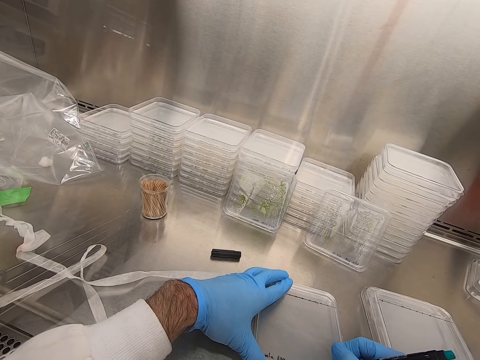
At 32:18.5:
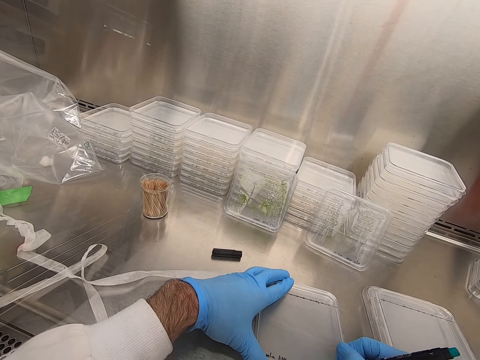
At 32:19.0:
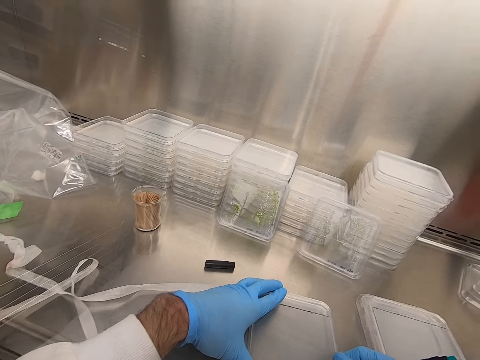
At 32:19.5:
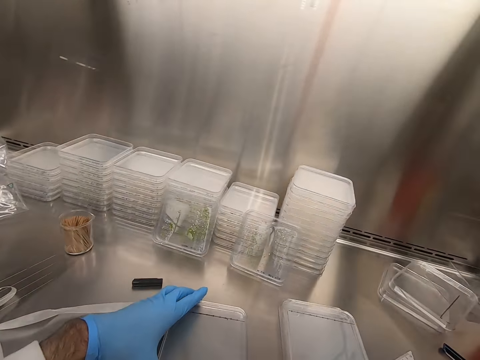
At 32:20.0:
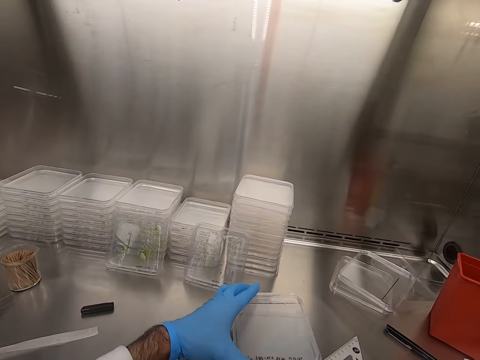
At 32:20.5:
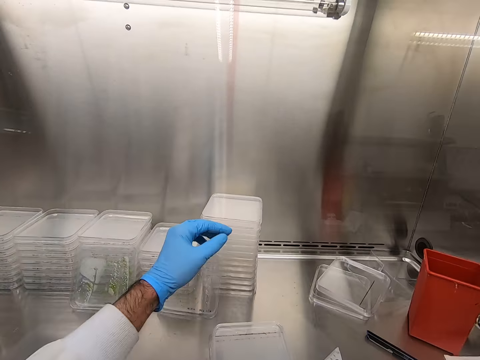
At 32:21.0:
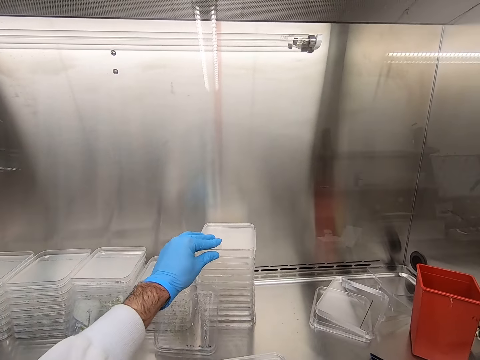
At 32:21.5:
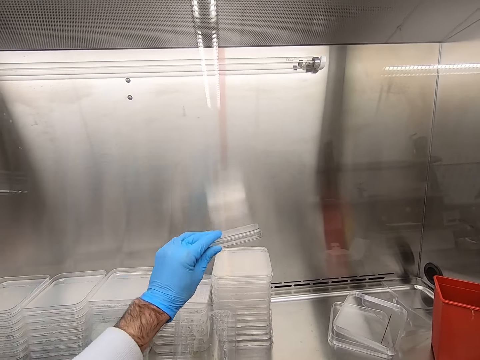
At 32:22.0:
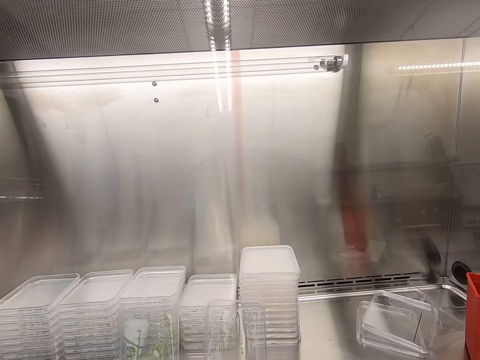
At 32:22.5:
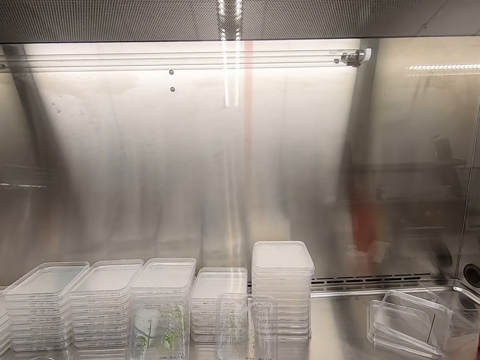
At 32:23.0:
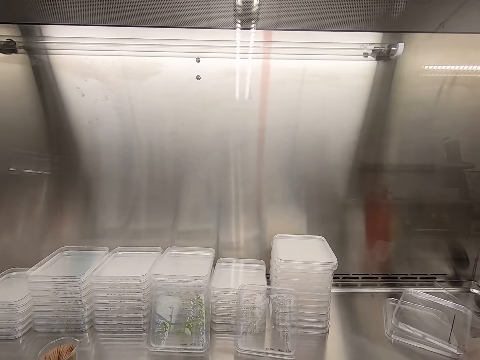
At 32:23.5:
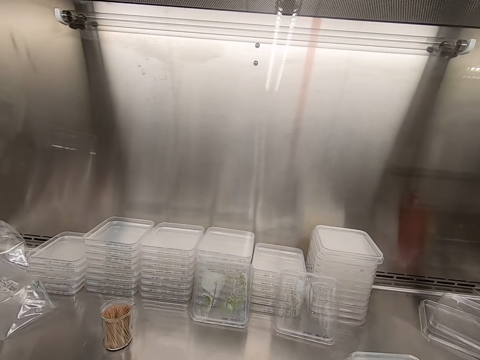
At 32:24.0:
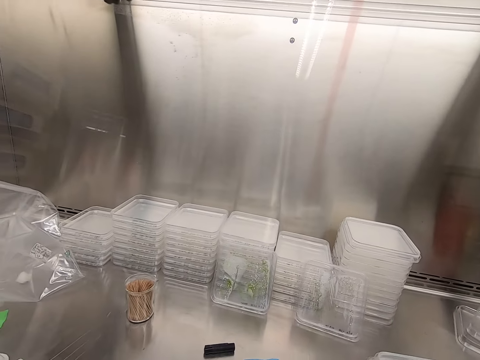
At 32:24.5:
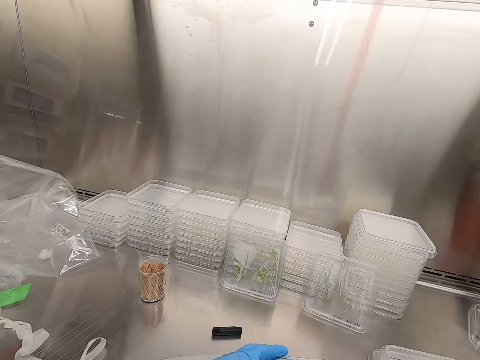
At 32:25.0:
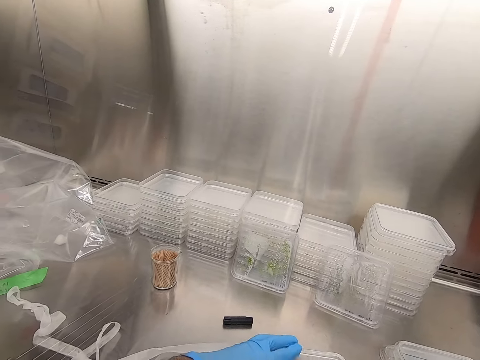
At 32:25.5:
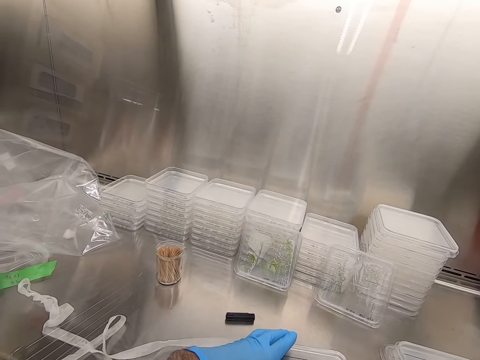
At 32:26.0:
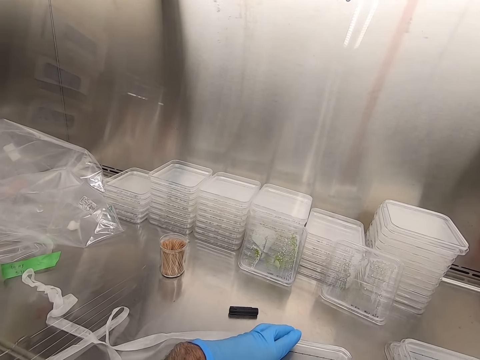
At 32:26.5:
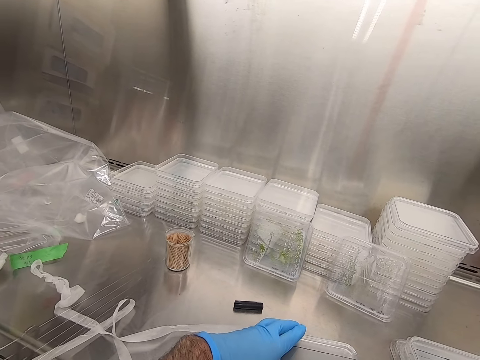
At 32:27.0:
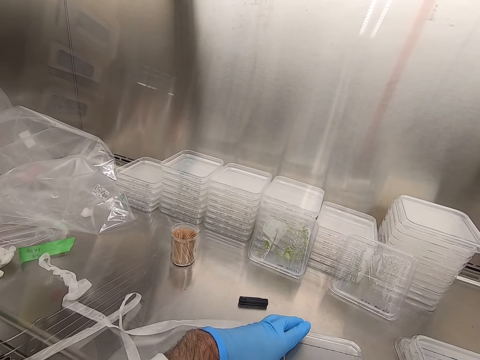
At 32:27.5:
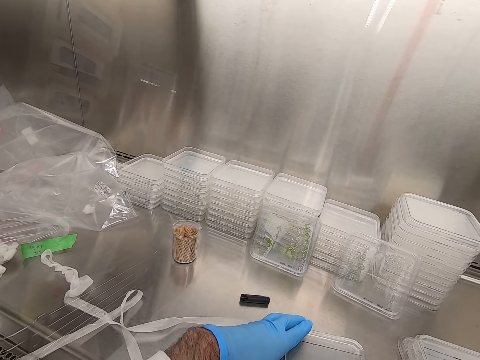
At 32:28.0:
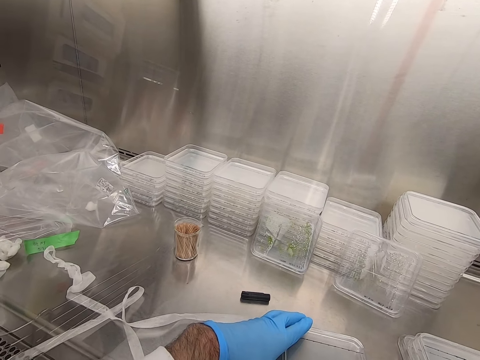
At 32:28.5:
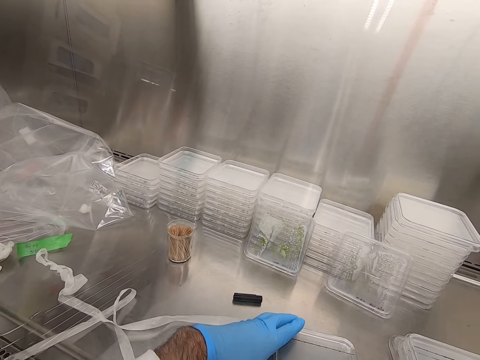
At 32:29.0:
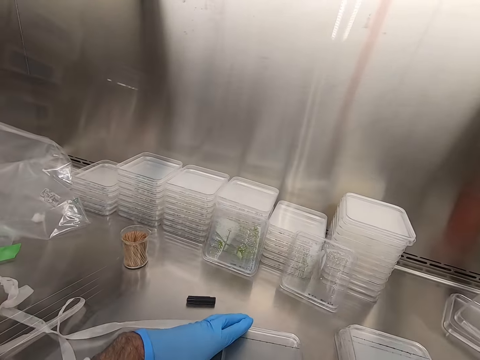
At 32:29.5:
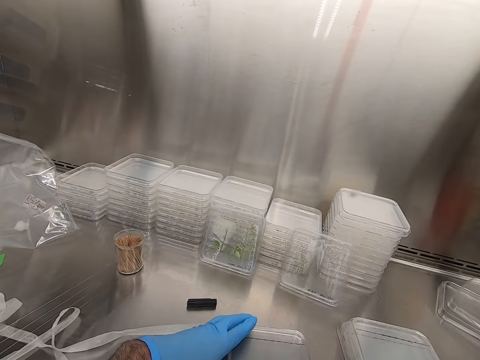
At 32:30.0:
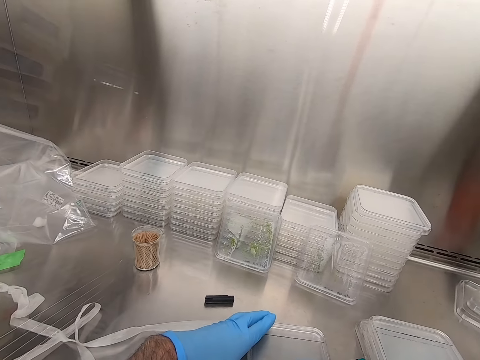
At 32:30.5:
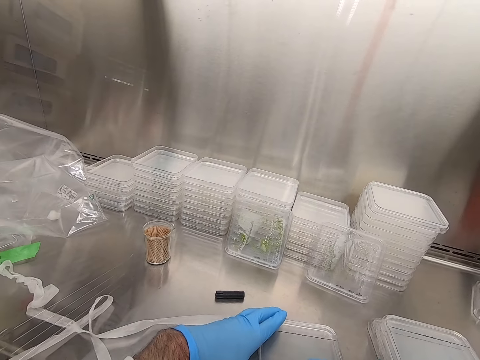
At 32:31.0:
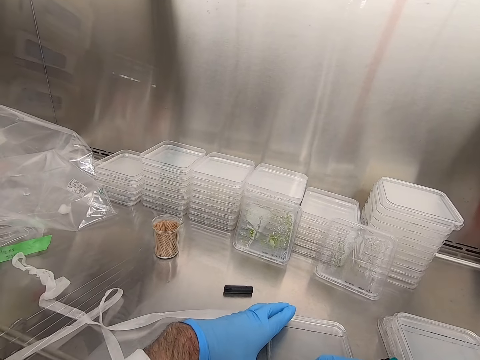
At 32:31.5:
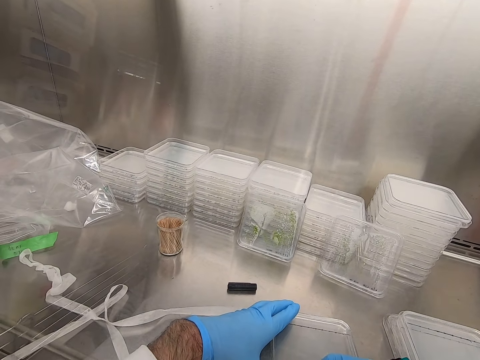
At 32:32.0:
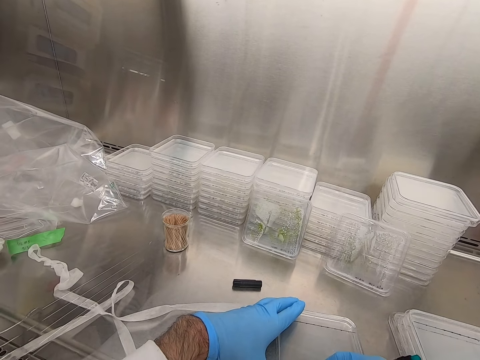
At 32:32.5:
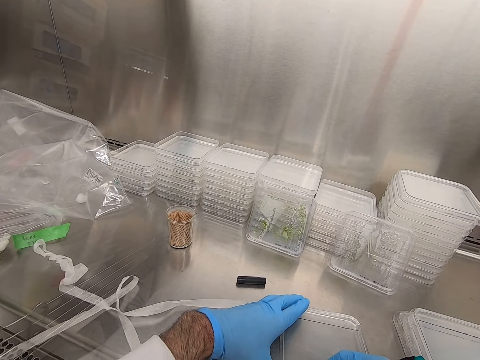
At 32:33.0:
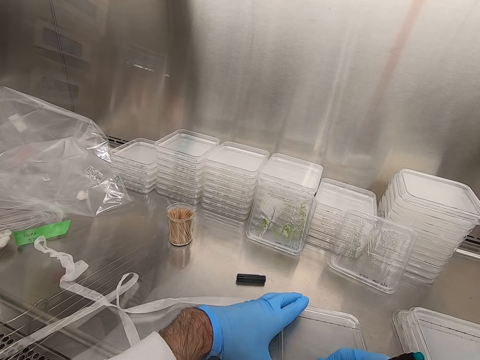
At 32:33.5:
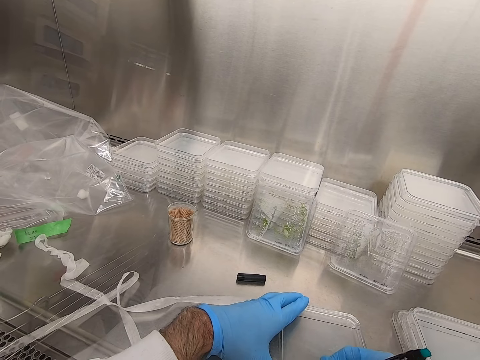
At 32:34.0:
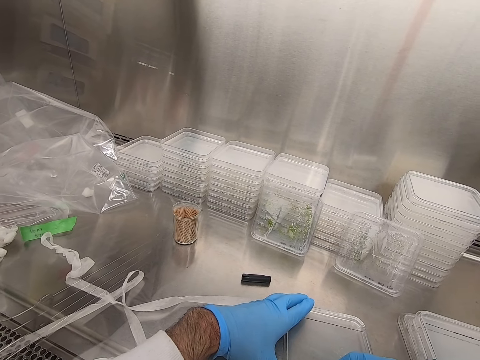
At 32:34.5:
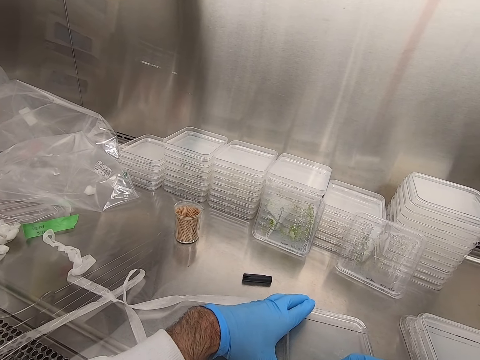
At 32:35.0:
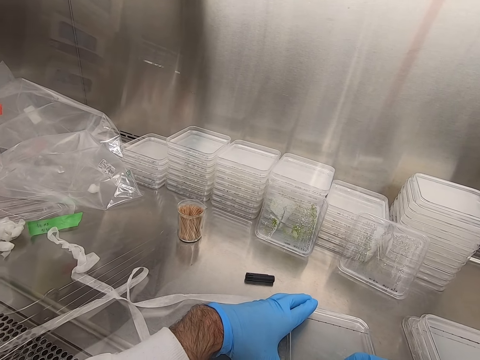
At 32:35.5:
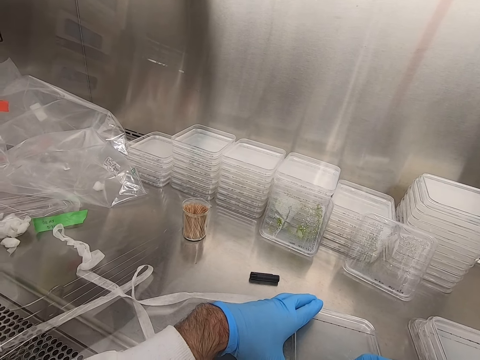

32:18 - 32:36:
The camera wearer places the acrylic sheet on the other. They pick up the acrylic sheet. They write on the acrylic sheet.

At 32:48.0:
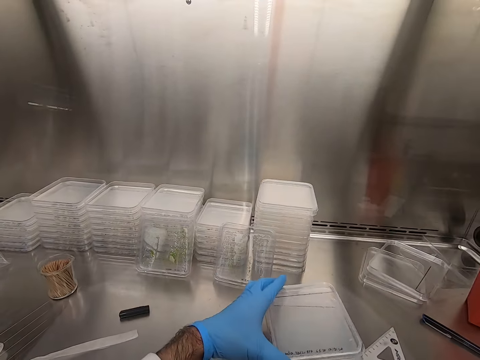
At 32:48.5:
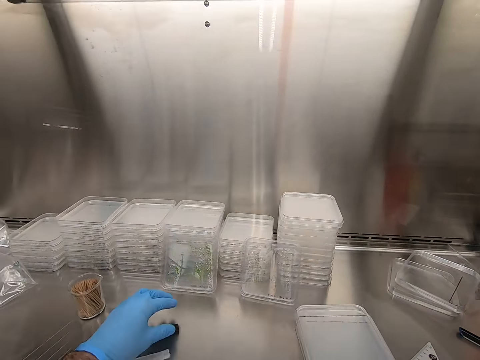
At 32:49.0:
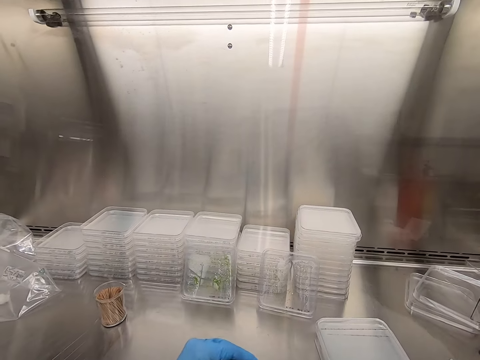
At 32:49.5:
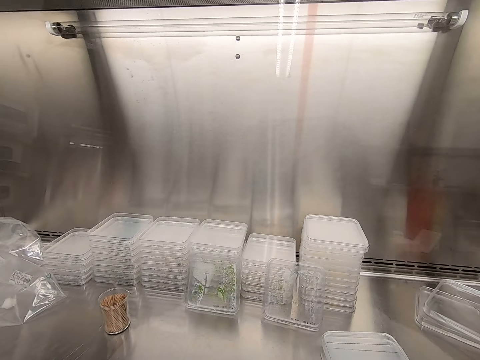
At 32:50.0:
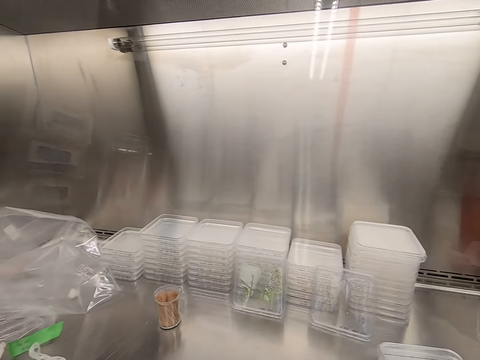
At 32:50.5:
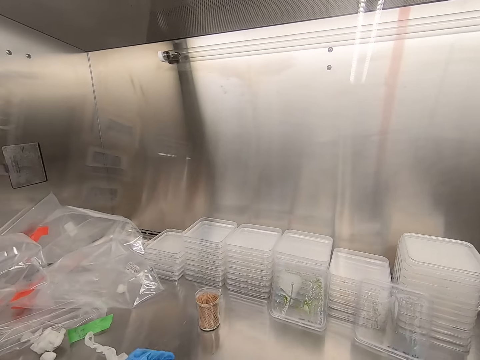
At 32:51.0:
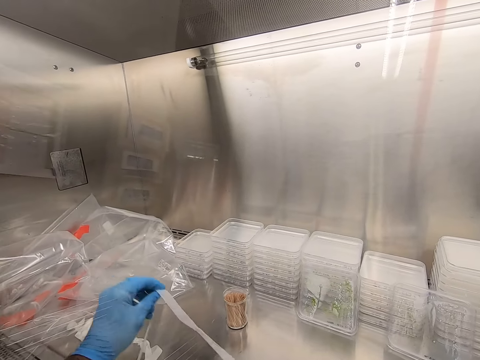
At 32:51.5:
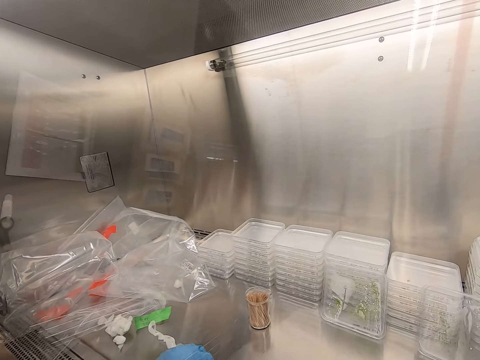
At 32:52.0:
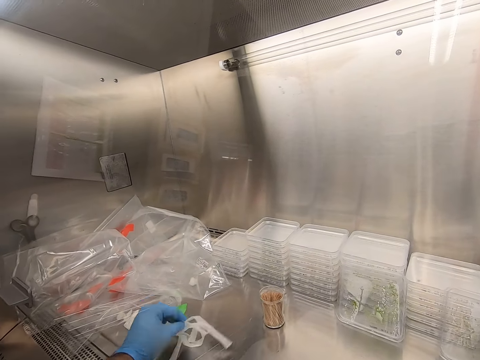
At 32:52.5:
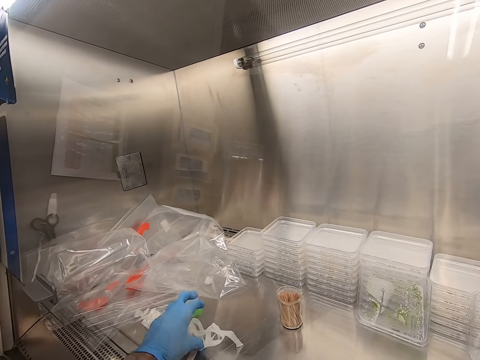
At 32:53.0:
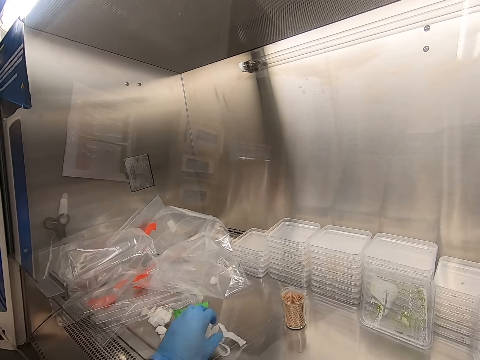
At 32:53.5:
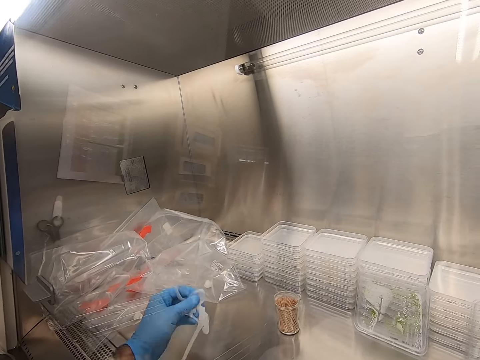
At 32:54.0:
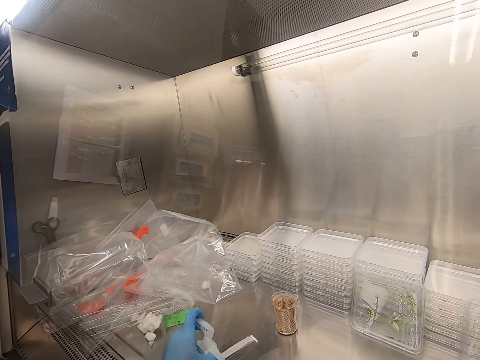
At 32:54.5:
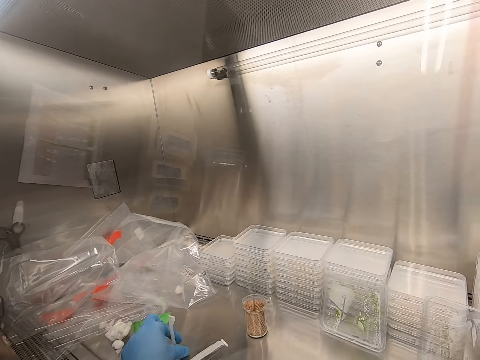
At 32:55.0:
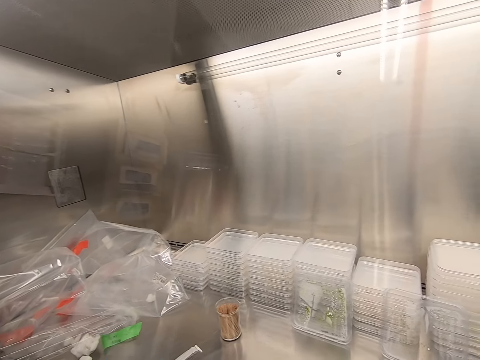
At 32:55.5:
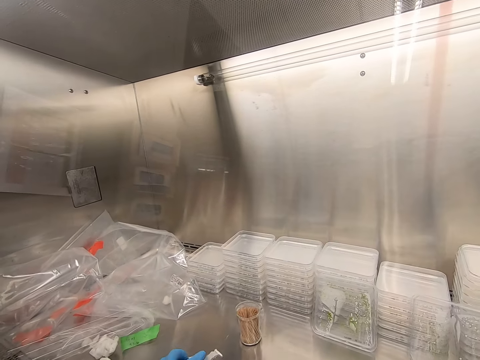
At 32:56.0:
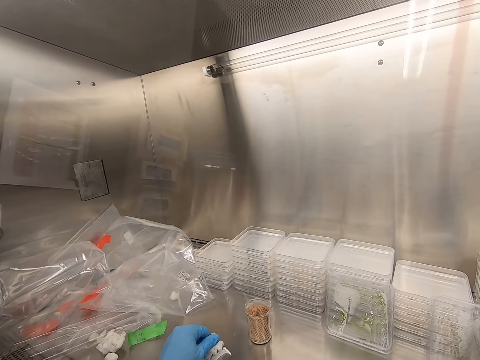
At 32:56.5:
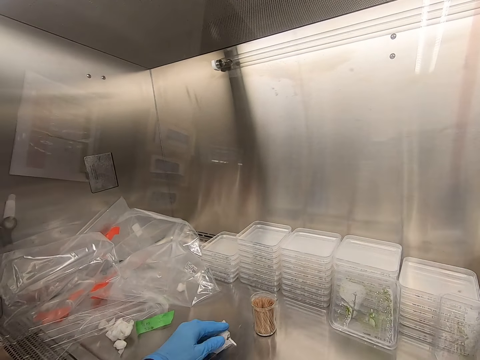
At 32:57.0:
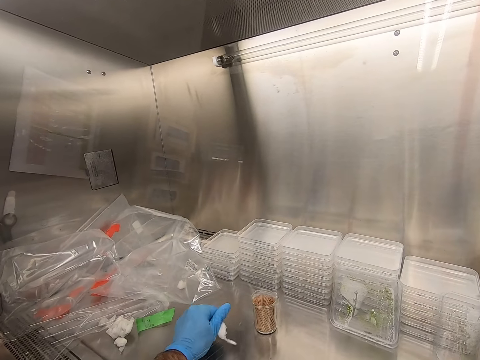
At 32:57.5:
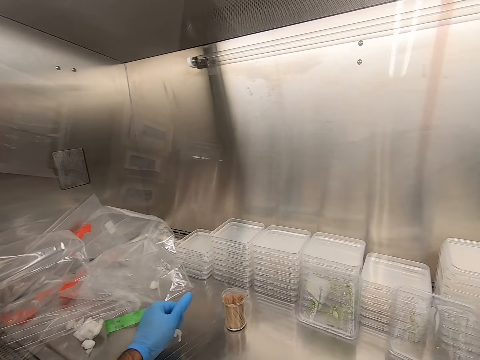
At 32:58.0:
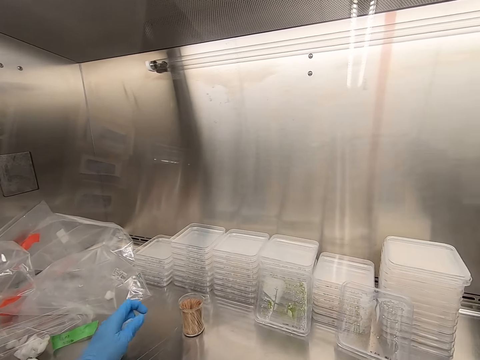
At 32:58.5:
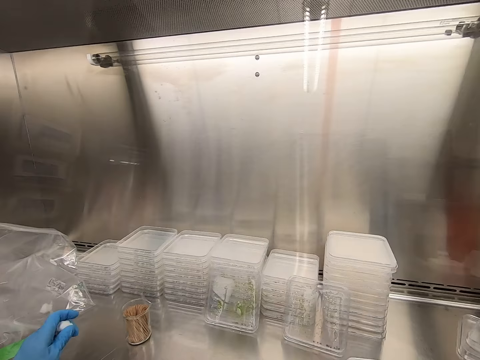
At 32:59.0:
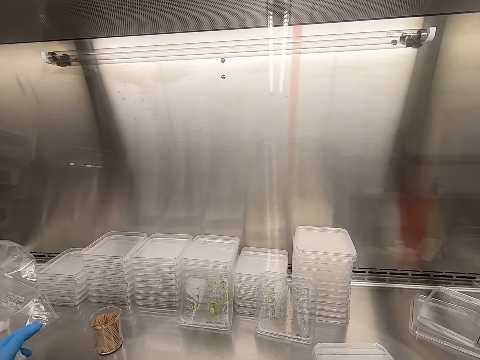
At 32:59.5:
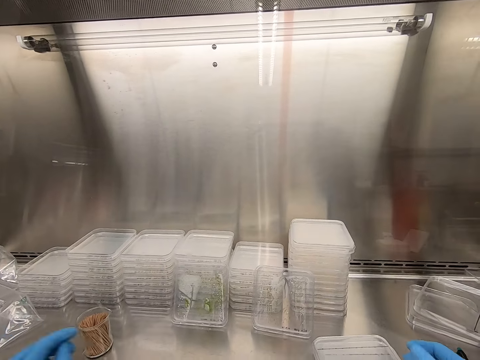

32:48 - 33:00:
The camera wearer places the acrylic sheet on top of the other. They pick up the pen cap. They hold the ribbon.
